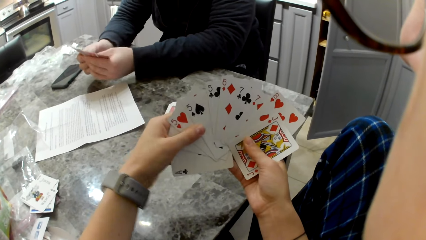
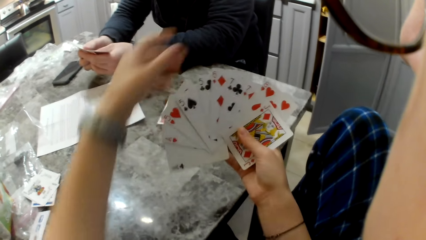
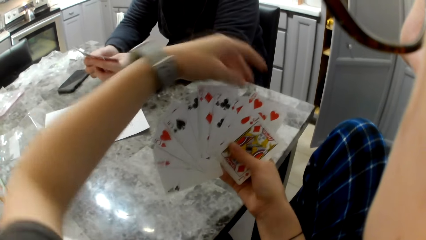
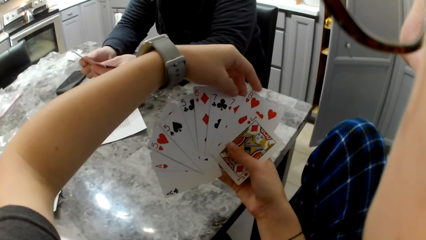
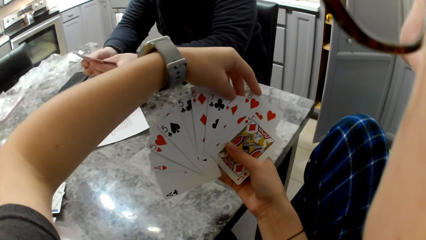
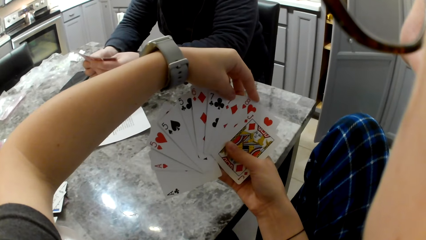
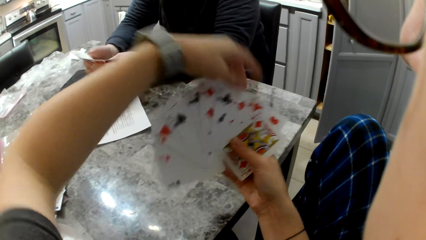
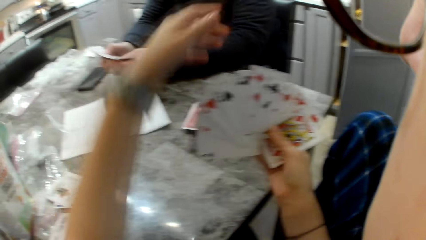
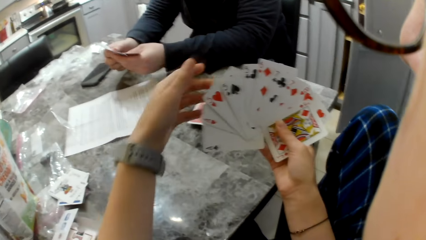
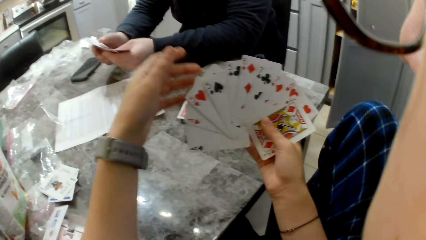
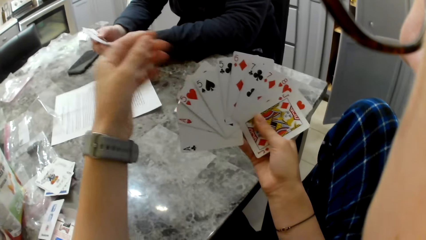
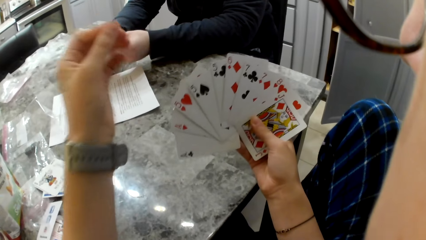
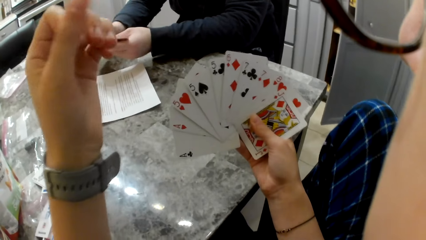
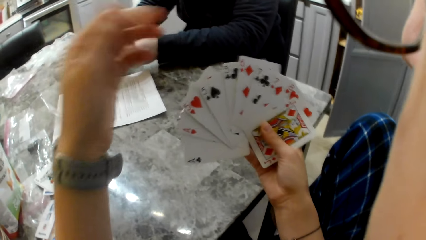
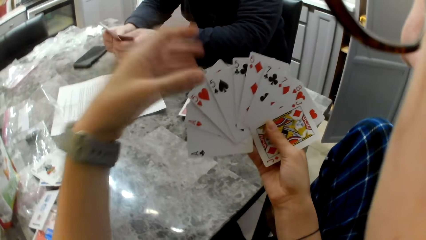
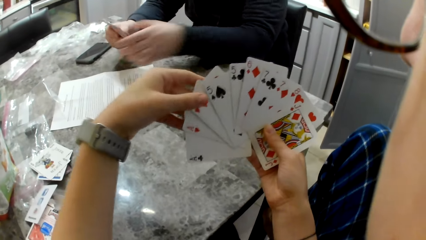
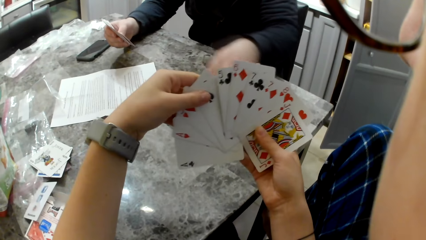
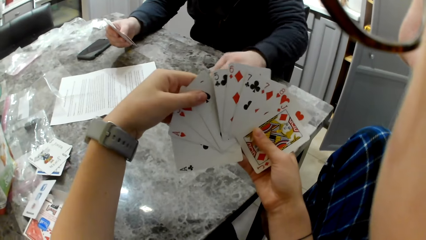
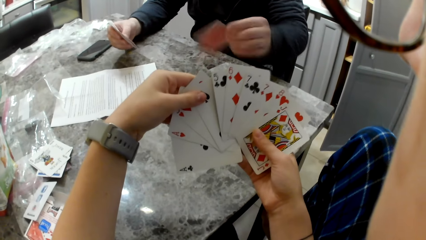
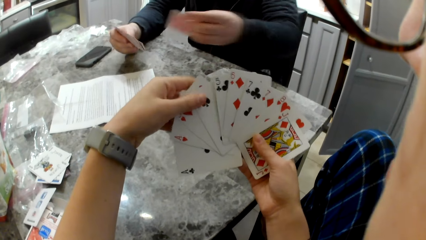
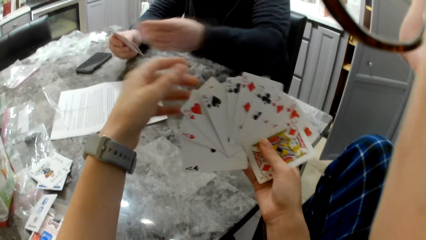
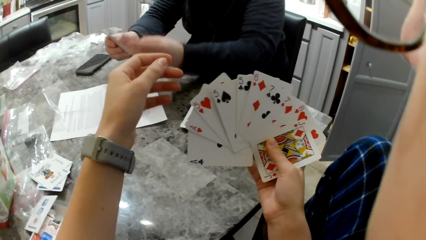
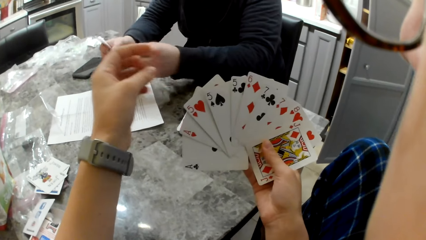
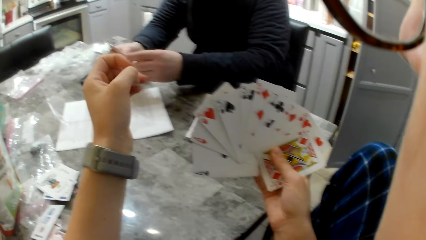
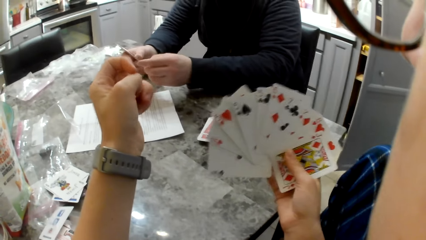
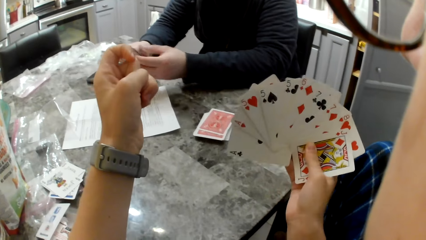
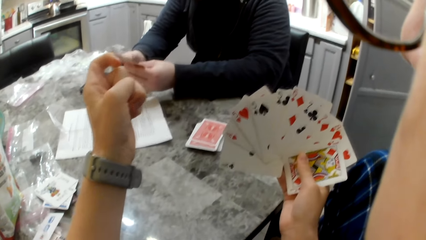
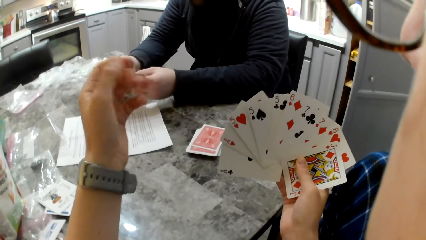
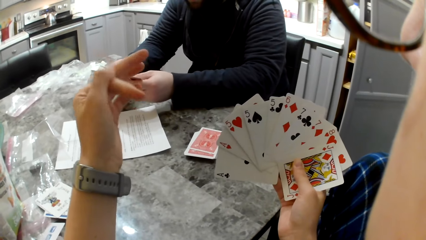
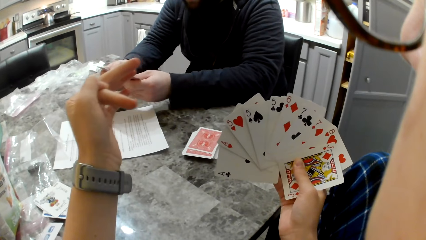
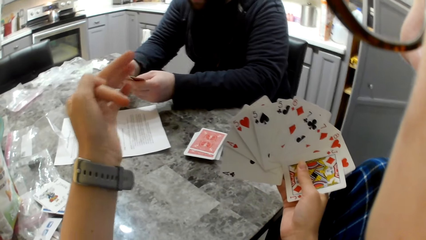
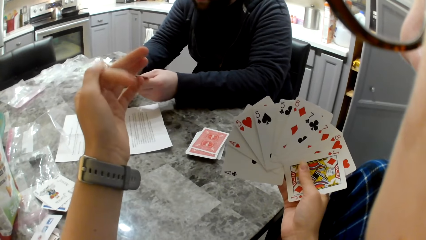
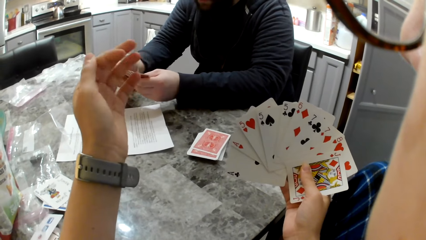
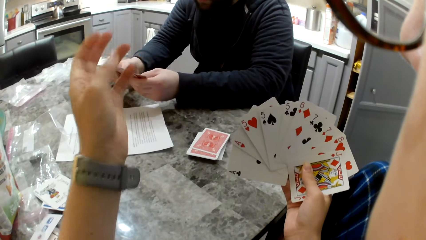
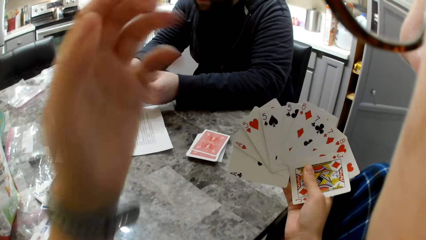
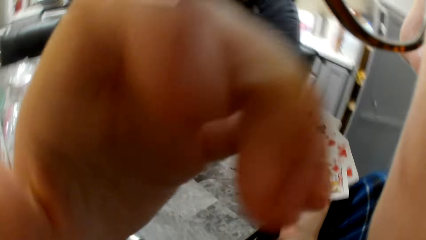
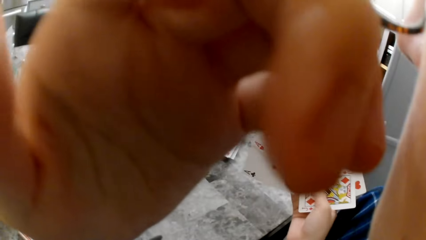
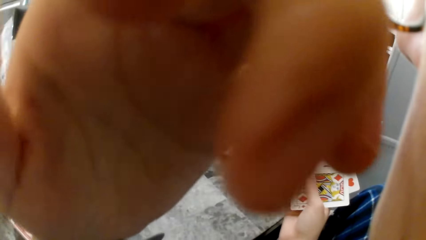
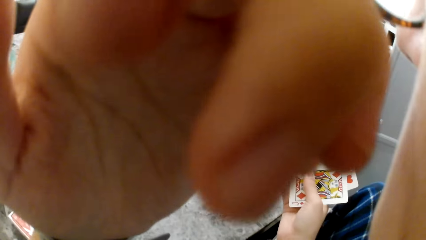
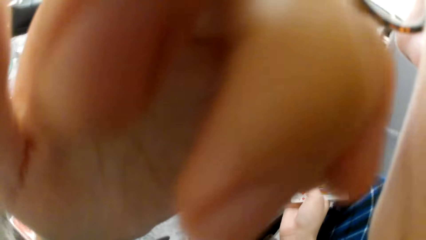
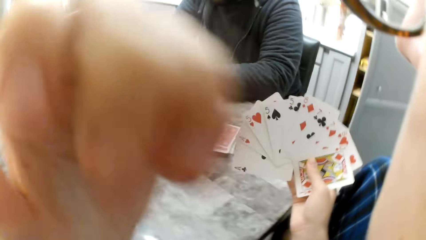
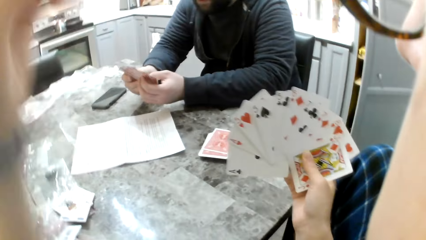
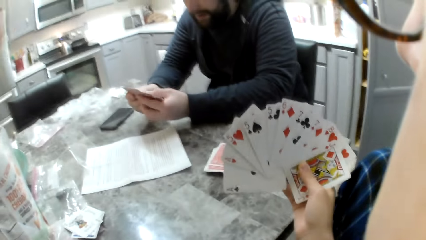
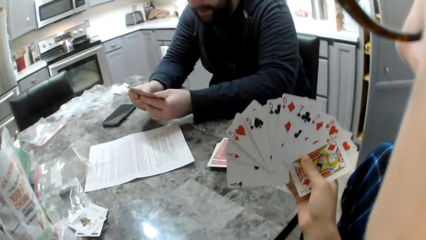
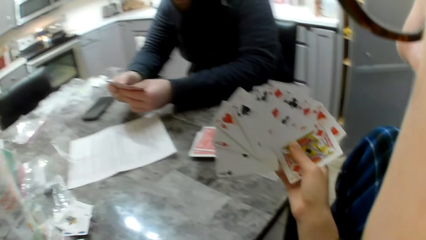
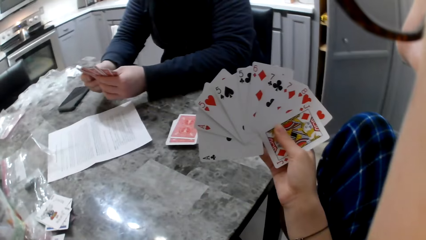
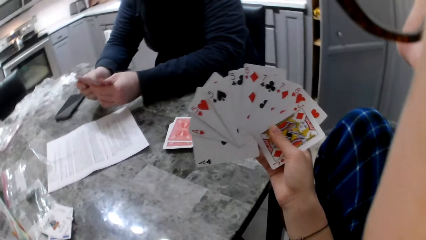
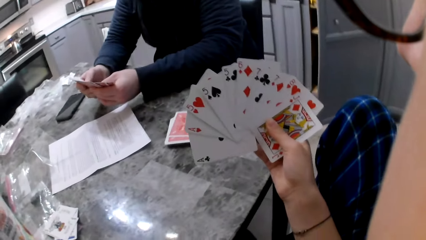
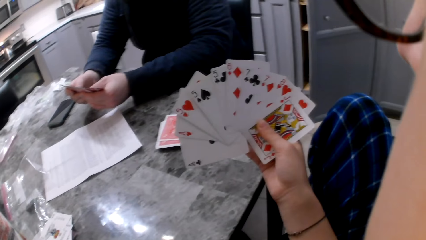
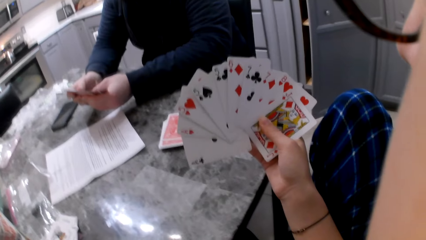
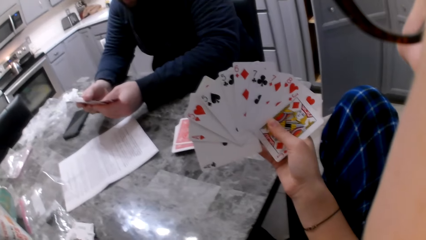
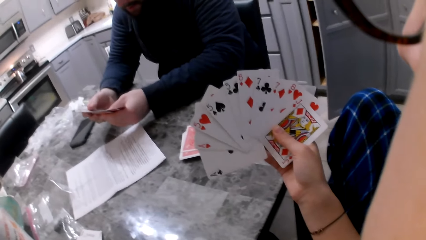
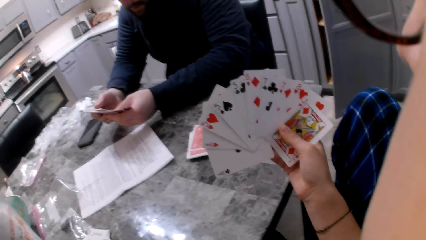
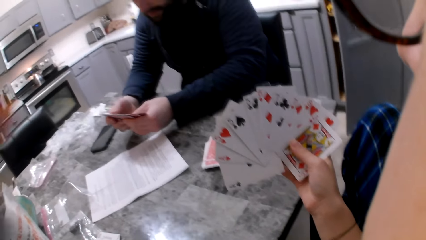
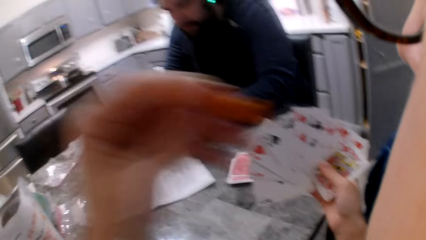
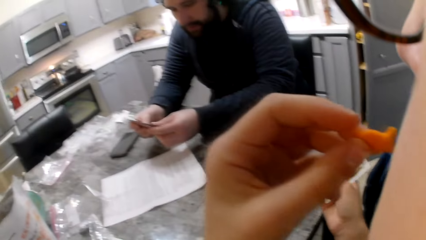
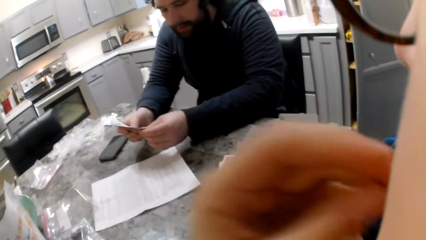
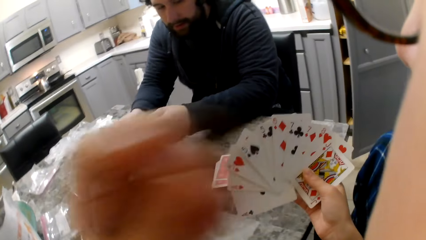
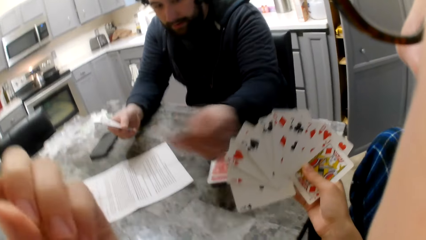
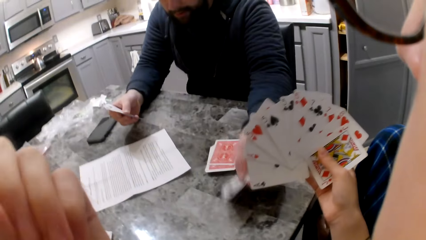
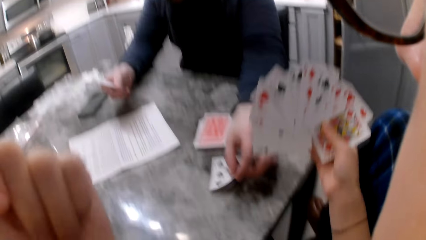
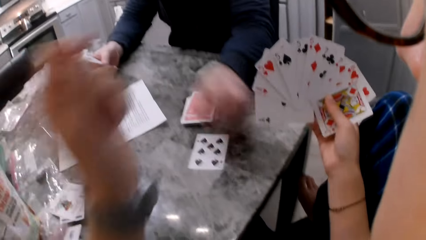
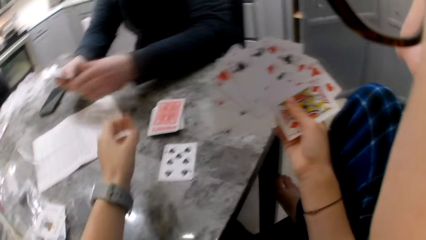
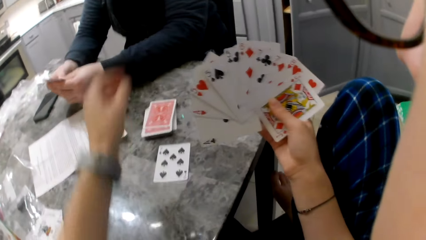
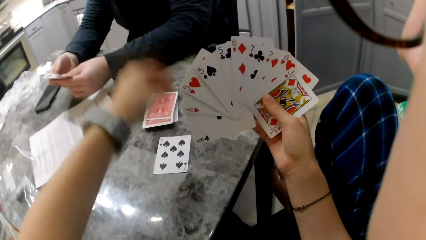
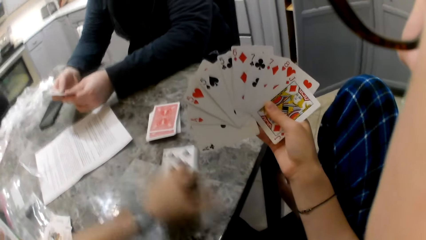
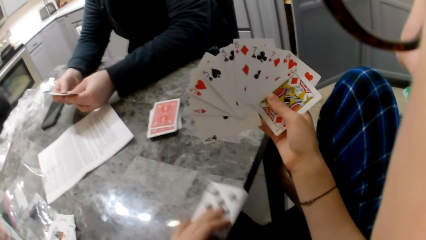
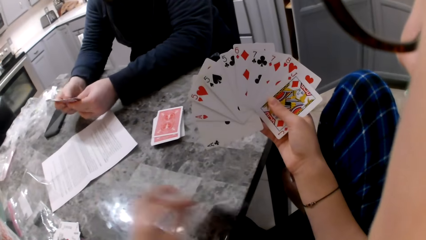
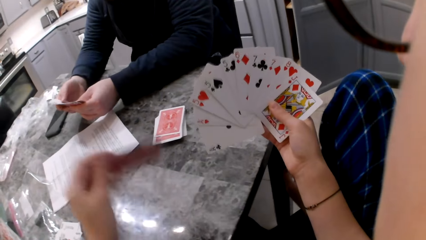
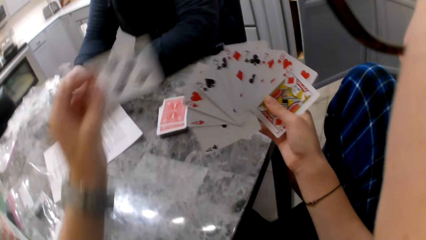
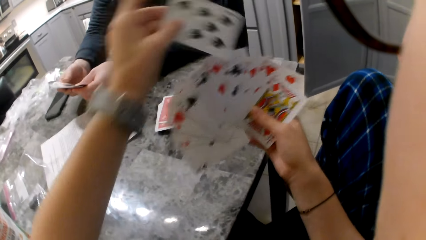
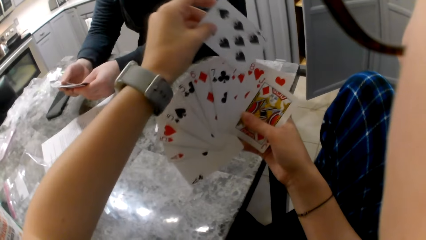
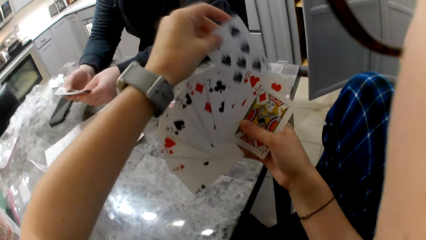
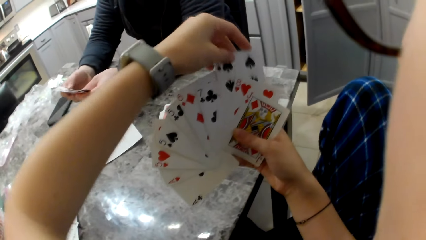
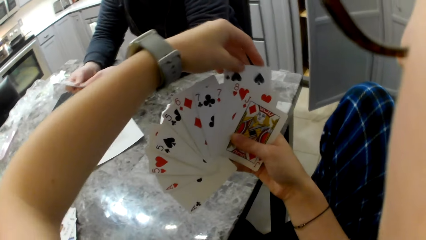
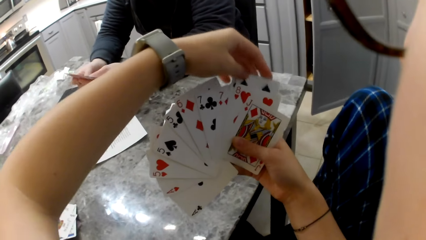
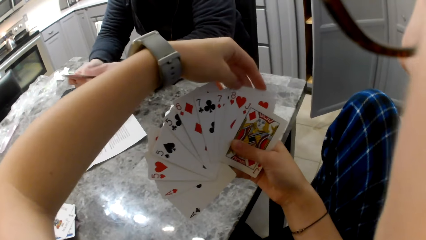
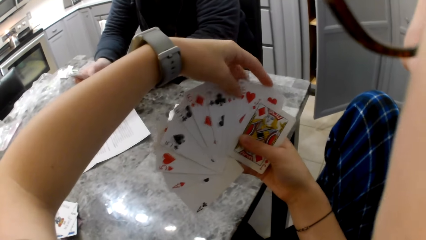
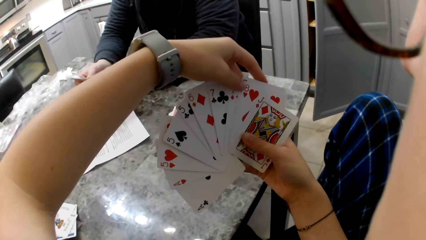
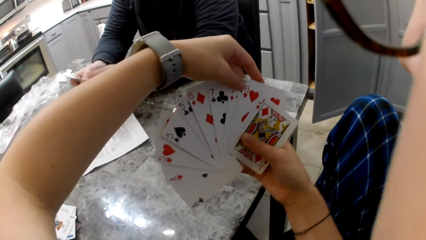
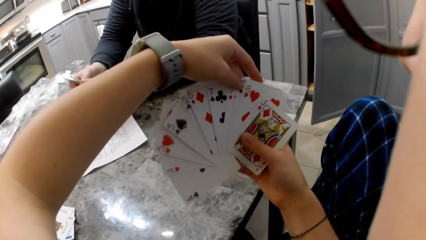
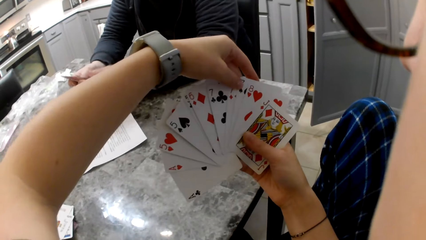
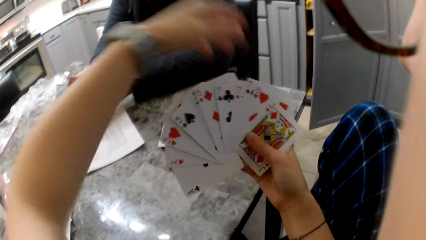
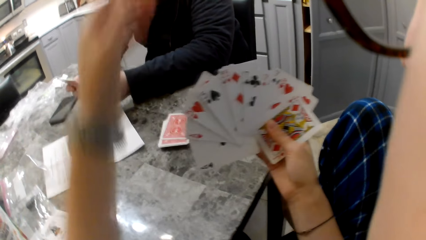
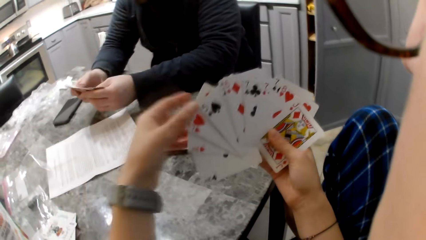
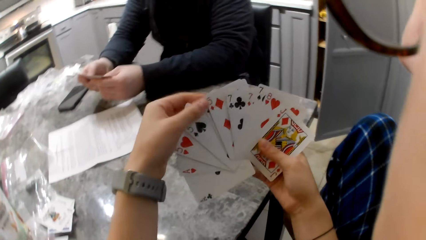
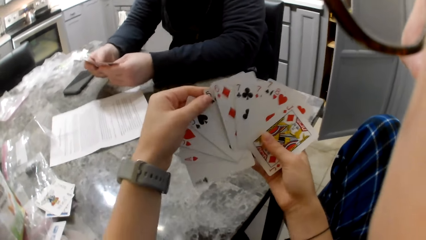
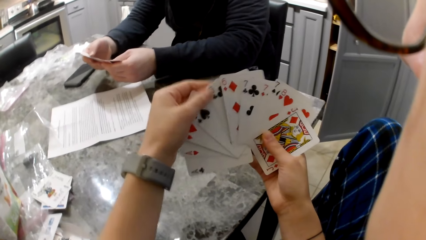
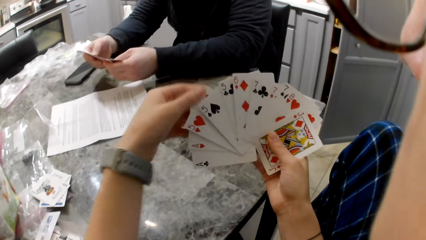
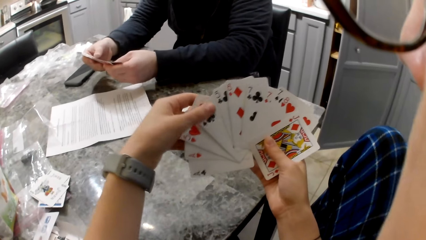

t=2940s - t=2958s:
A man picks a card from the pile of cards on the table and puts the card in his right hand. The camera wearer folds her hand. She touches her face with her left hand. She picks some cheddar chips from the bag on the table. She eats snacks from the snack pack on the table. The man drops a card on the table. The camera wearer picks the card from the table and puts the card in her right hand.
